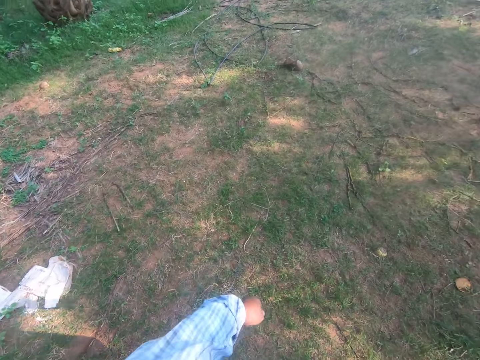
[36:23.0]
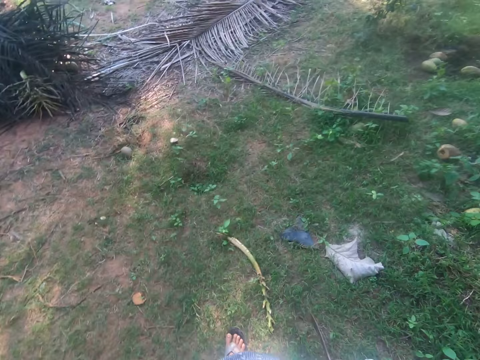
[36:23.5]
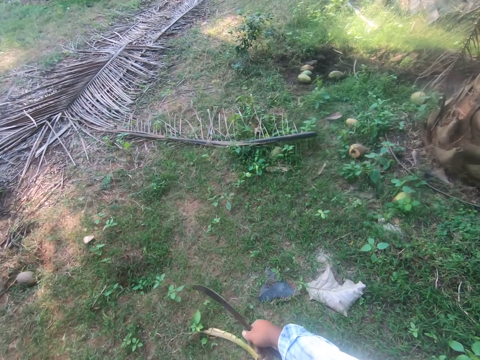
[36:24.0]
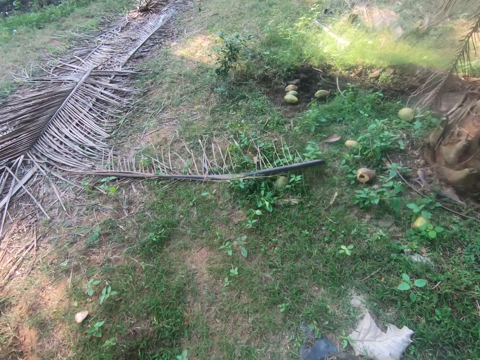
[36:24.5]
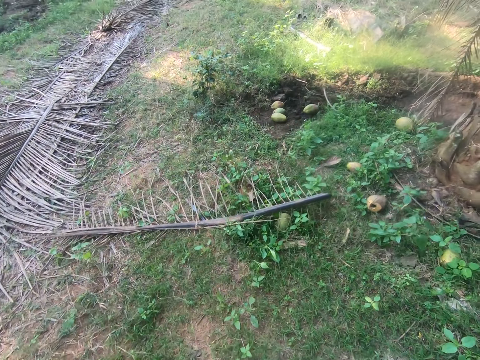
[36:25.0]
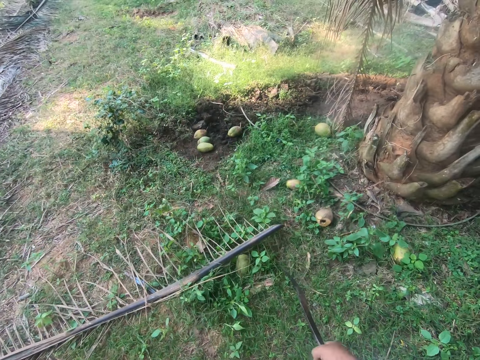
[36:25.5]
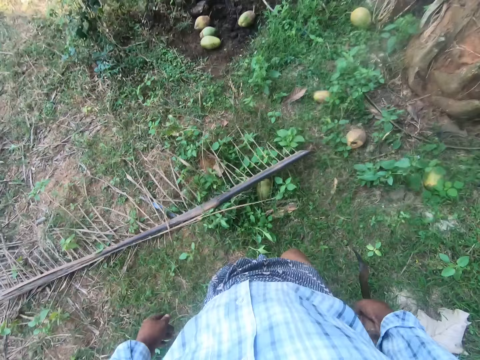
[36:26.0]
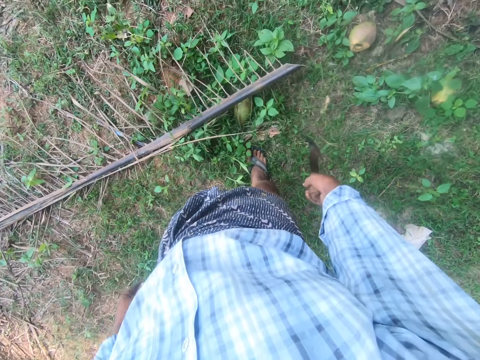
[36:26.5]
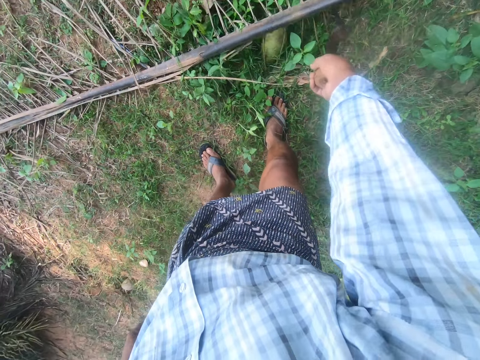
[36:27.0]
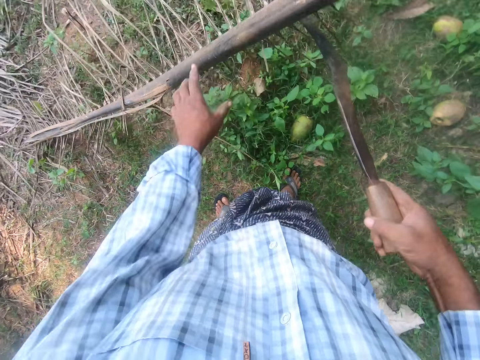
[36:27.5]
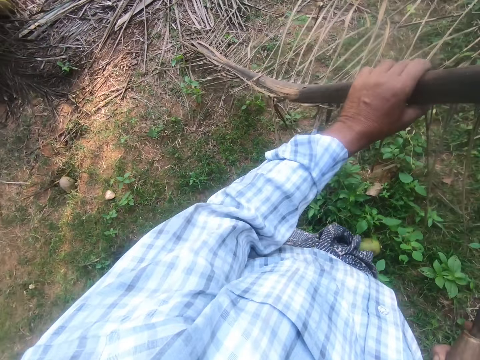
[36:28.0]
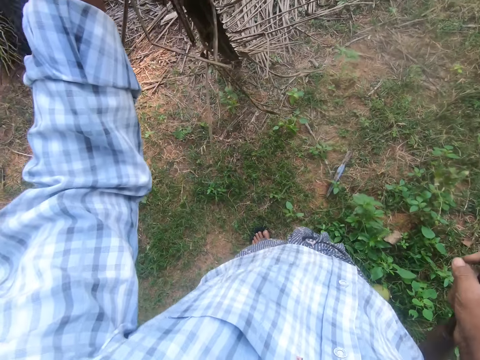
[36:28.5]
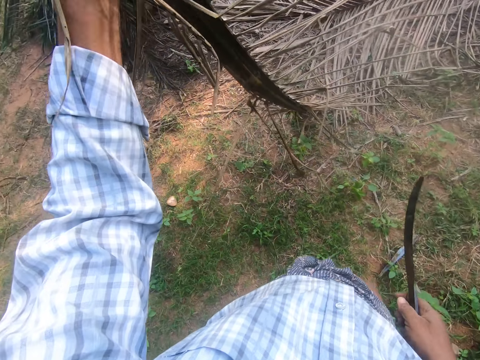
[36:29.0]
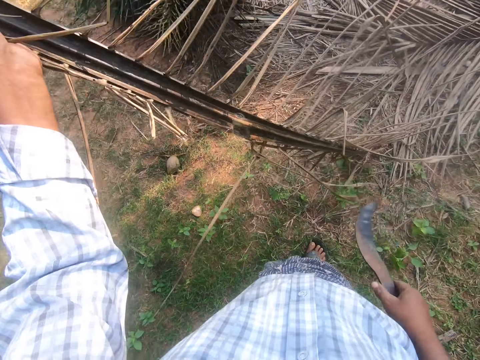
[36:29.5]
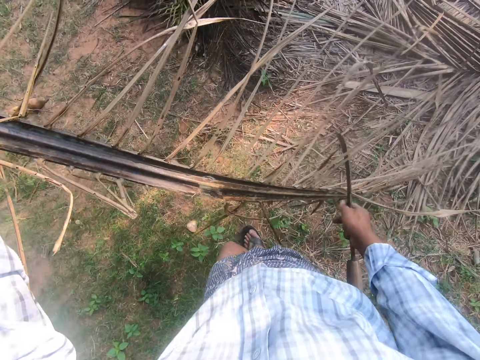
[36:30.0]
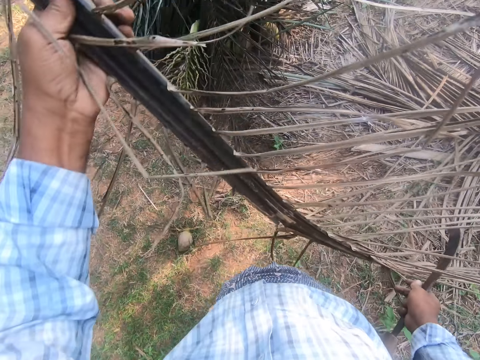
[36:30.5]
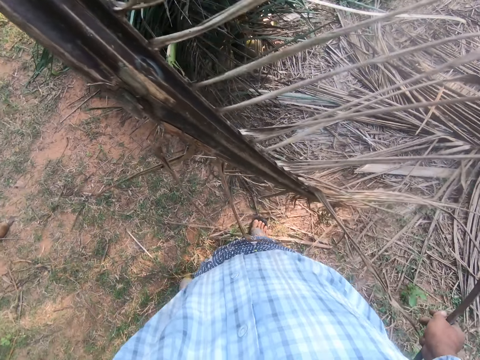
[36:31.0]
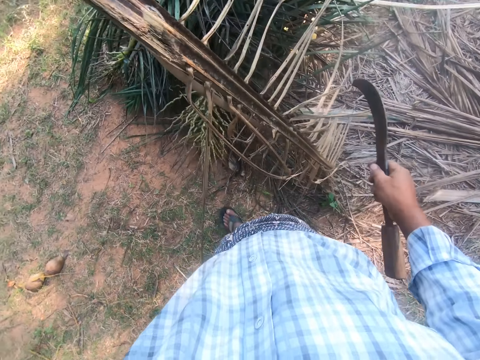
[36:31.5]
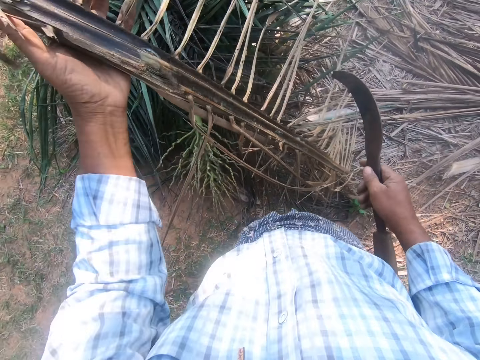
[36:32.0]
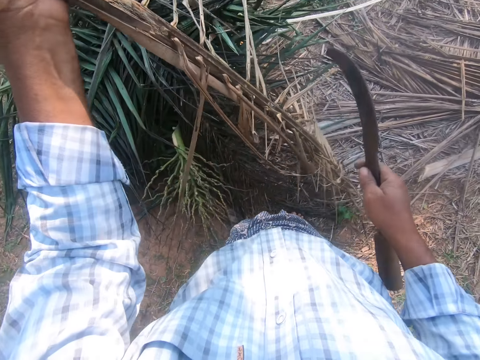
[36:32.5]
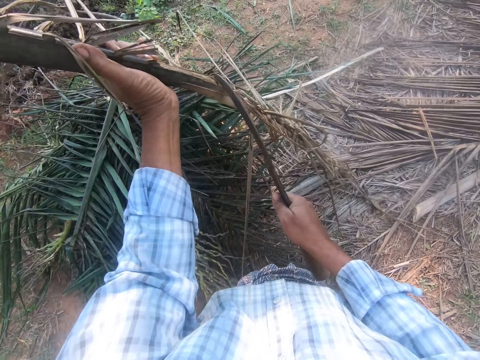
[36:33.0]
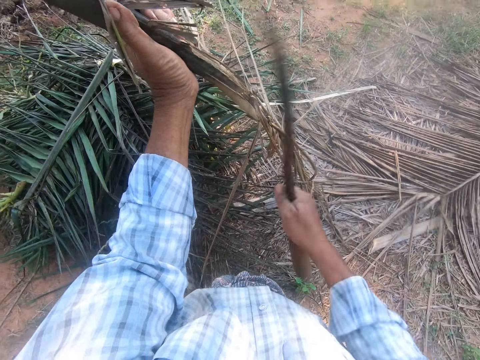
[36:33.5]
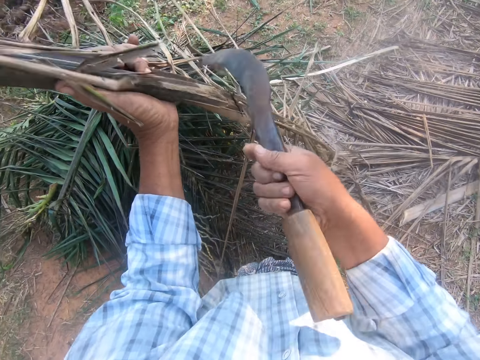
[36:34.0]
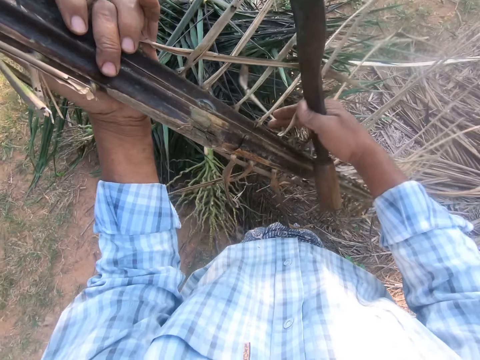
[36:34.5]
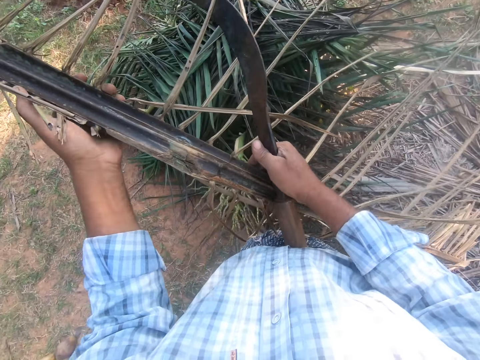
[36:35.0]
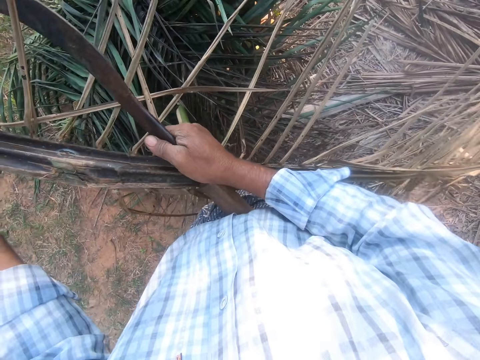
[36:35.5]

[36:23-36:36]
The camera wearer walks away from the heap. They pick a palm frond or palm stem from the ground. They lift the palm stem. They cut the palm stem using a machete. They hit the palm frond with a sickle.

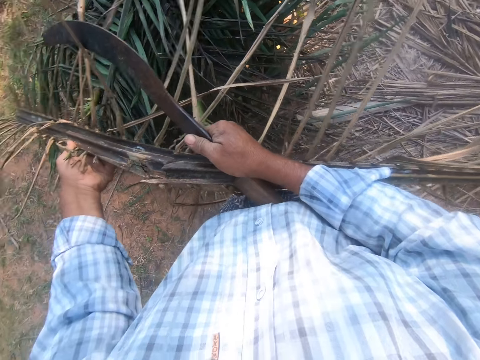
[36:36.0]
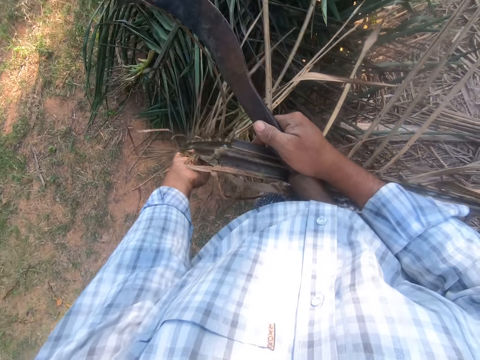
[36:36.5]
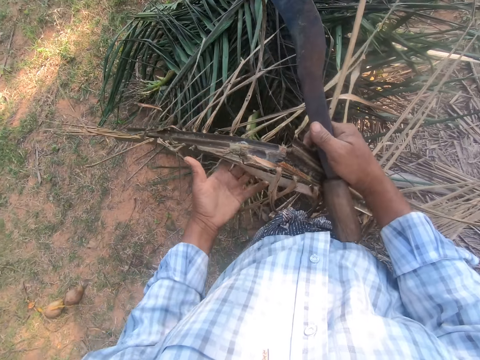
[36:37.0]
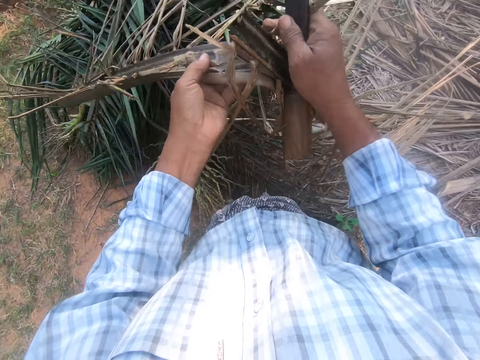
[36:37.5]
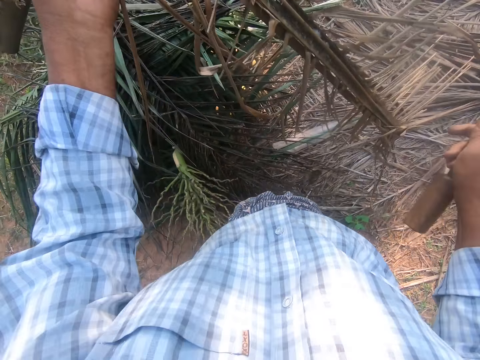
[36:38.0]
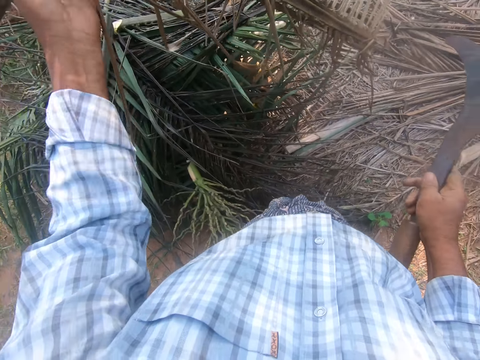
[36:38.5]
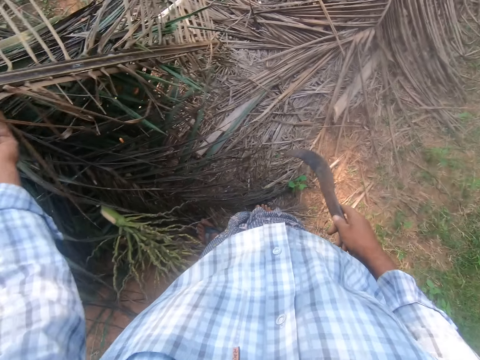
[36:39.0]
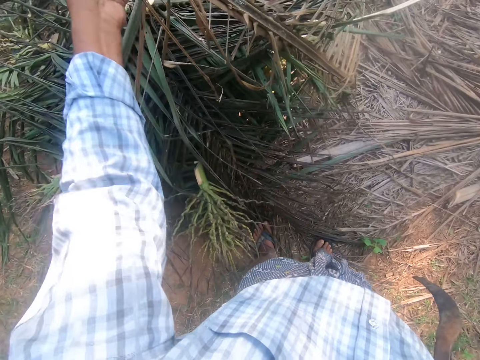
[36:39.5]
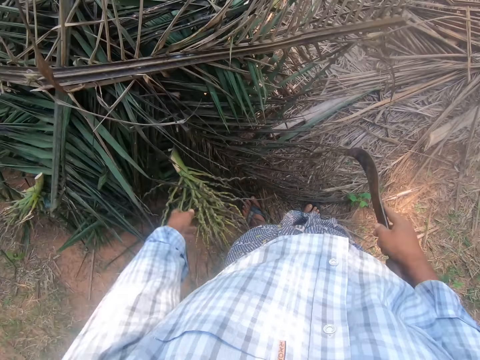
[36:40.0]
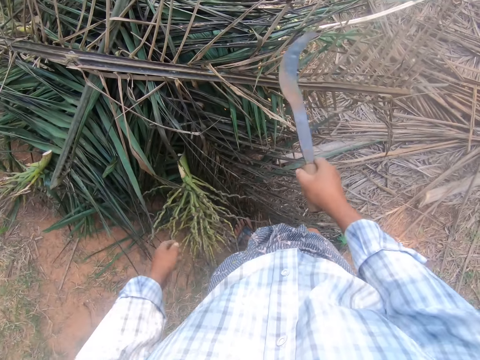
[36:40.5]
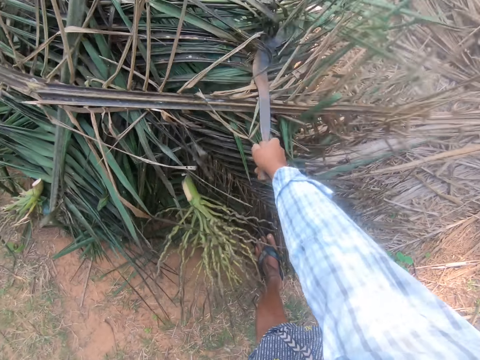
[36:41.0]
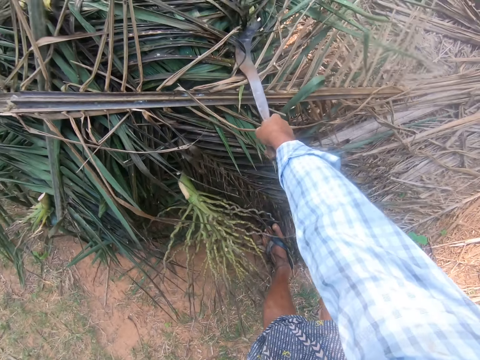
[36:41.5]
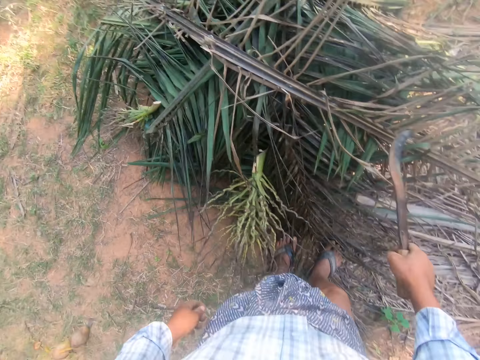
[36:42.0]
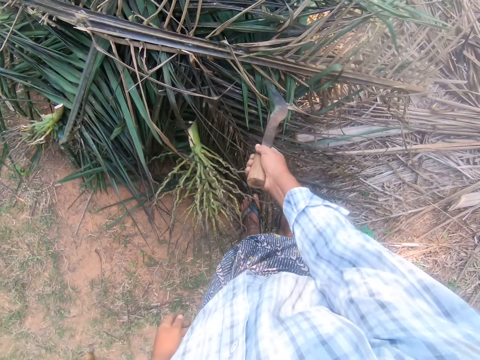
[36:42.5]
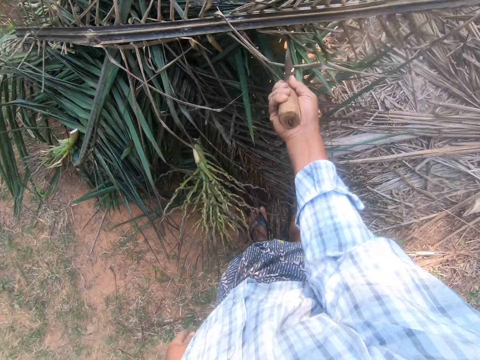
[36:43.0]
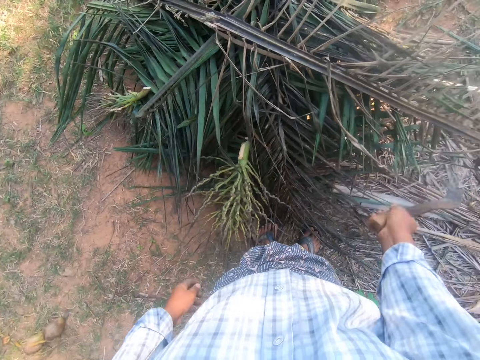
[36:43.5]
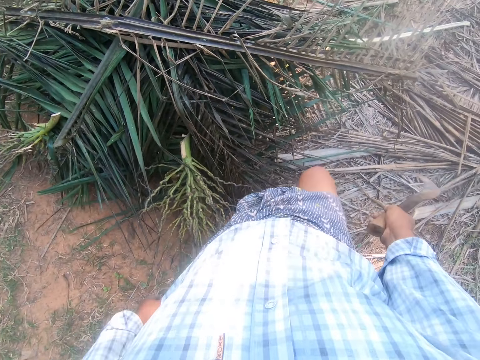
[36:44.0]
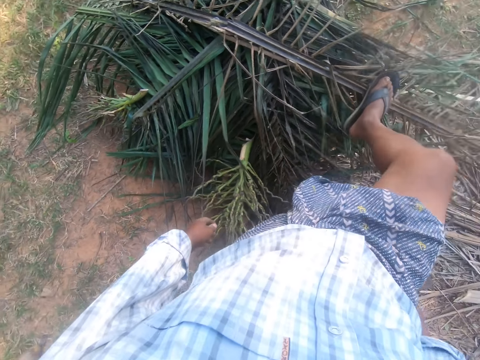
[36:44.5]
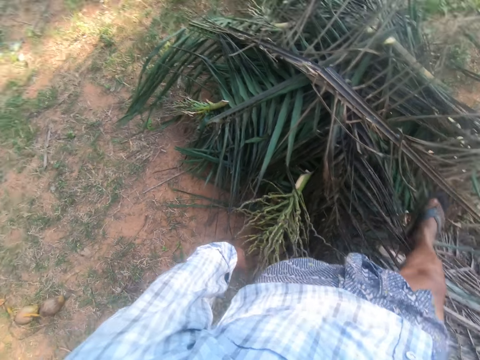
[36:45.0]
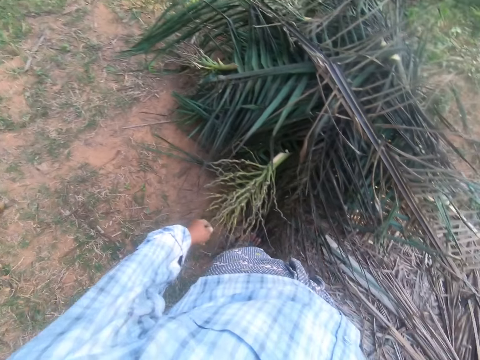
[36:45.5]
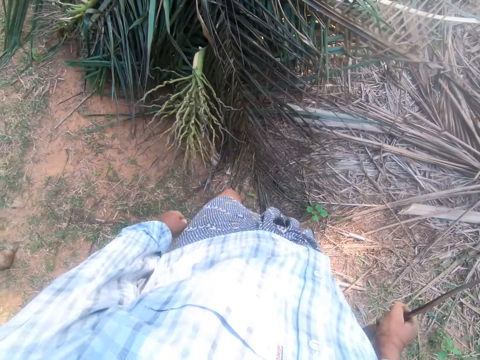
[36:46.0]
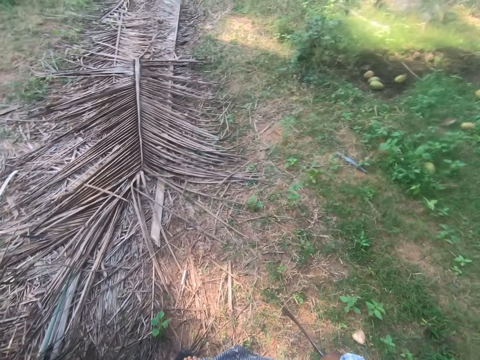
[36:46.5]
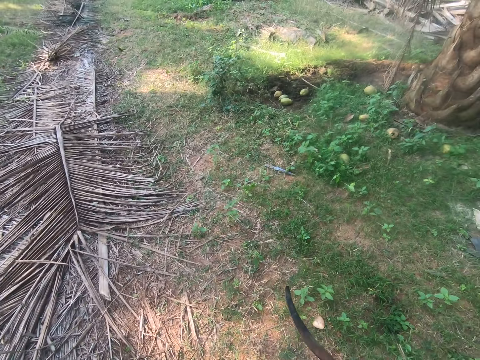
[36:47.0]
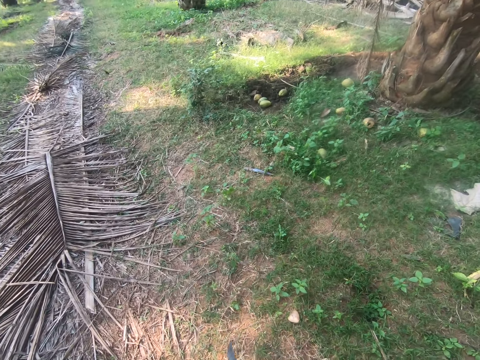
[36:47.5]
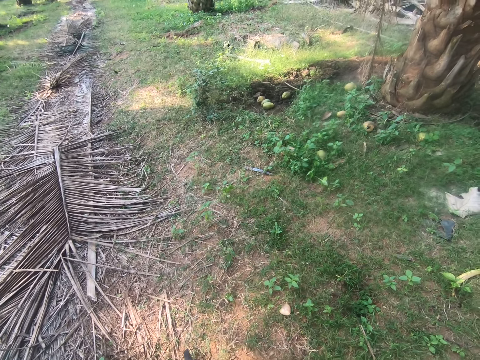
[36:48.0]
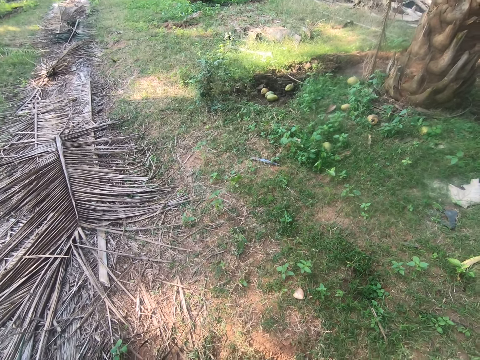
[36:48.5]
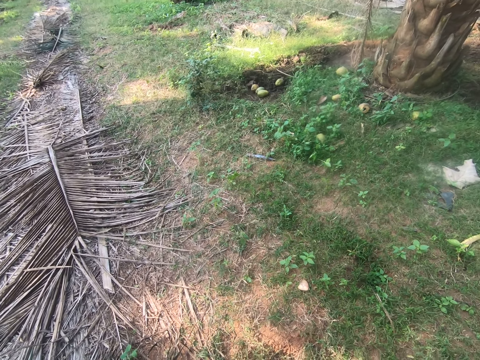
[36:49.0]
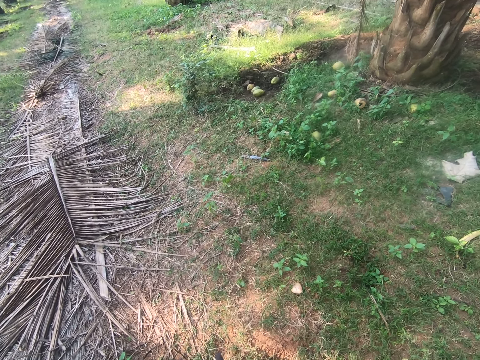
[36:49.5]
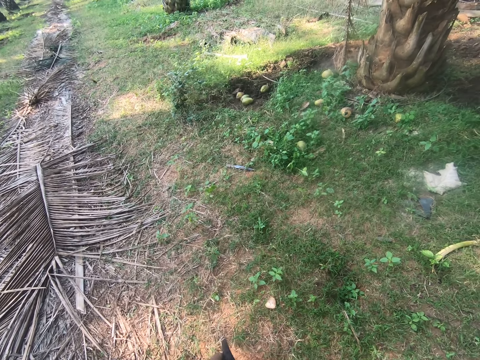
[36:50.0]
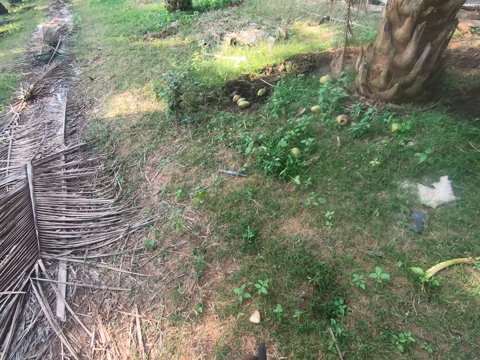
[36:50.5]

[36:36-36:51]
The camera wearer breaks a palm stem. They bend the palm frond. They throw the palm frond on a heap of palm fronds. They hit the palm stem using a machete. They move the palm stem using the machete. They rearrange the palm frond heap with a sickle. They step on the heap of palm fronds.
